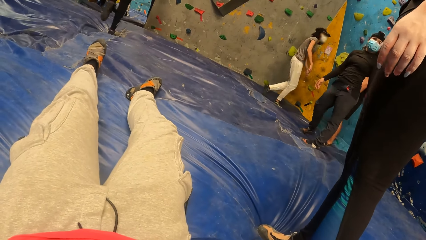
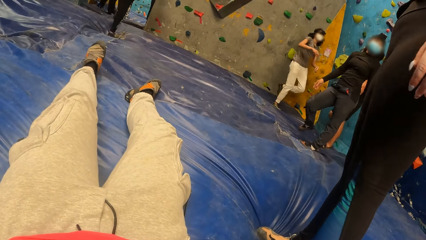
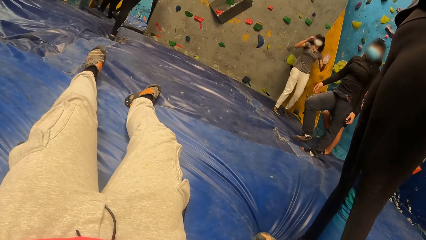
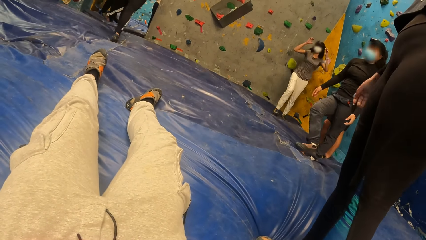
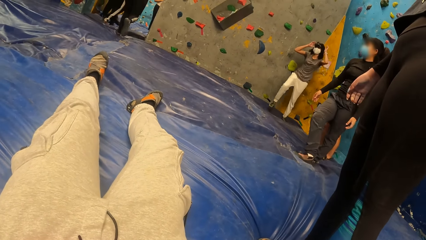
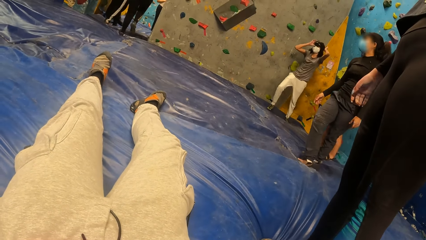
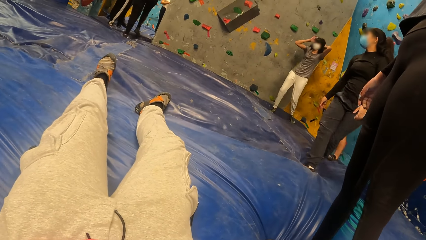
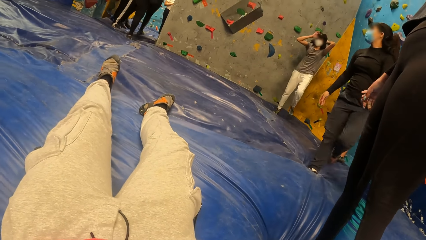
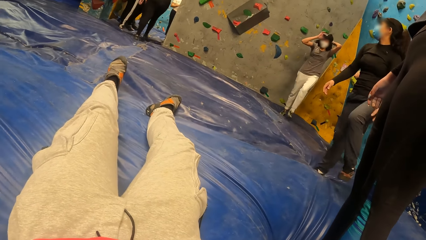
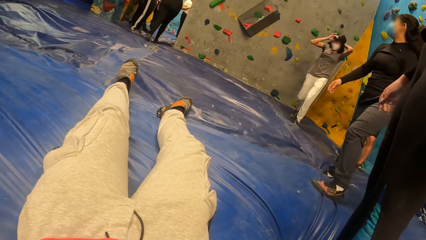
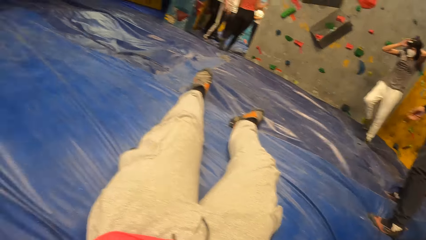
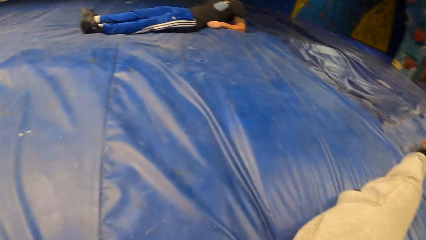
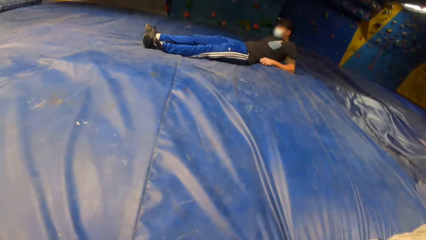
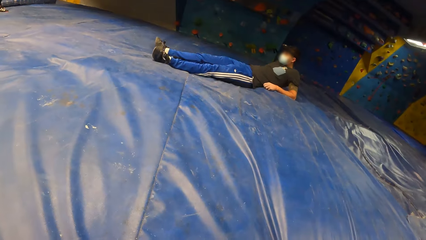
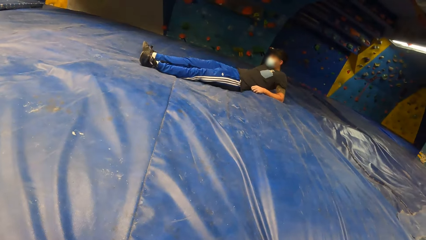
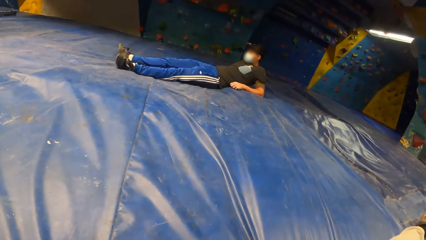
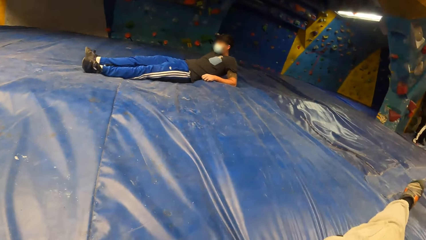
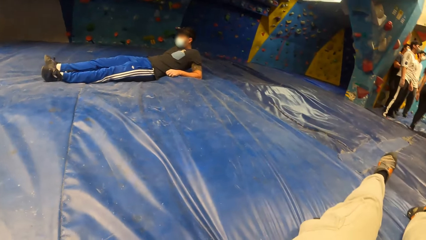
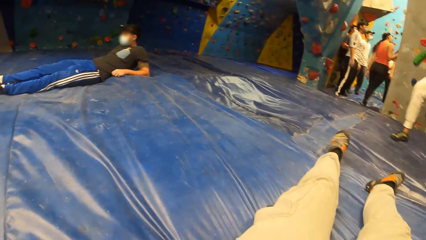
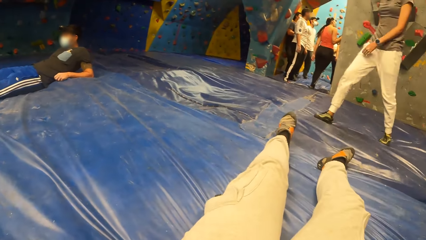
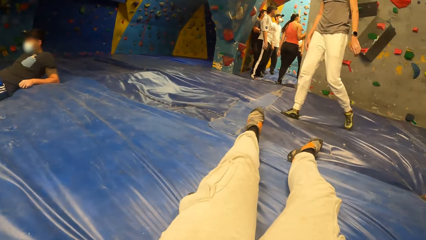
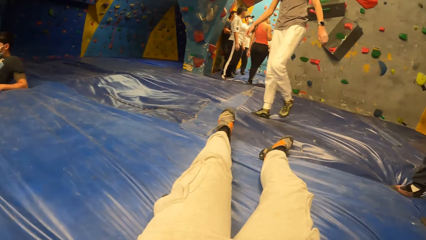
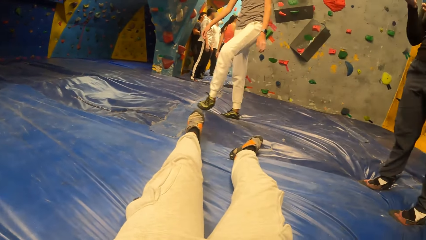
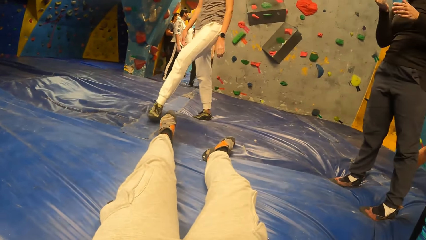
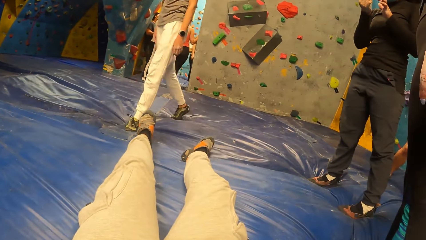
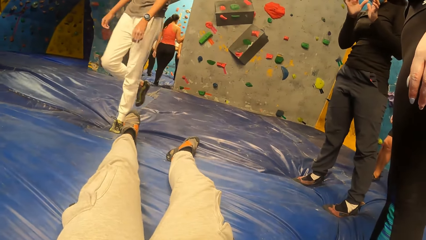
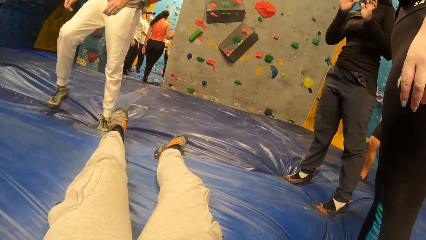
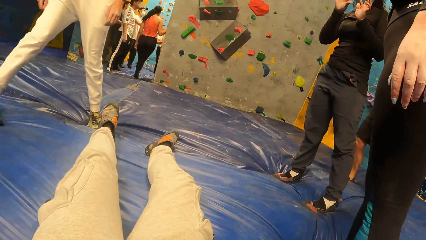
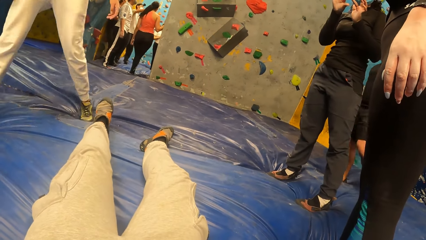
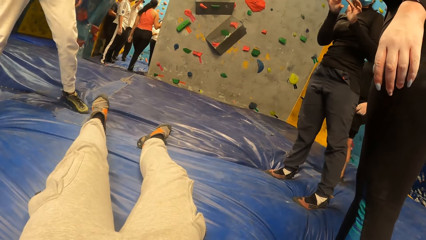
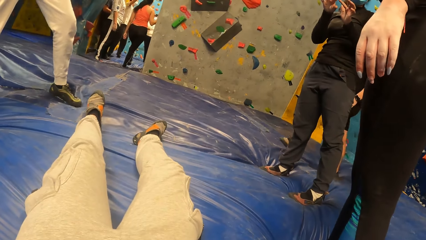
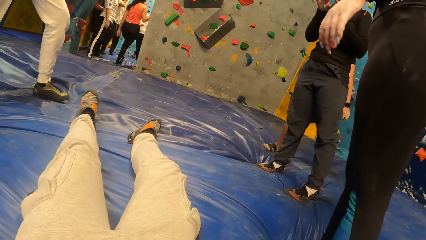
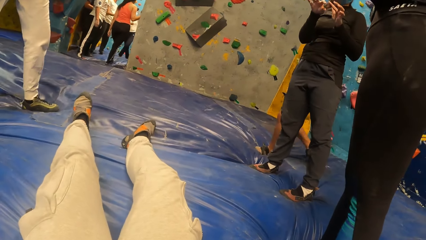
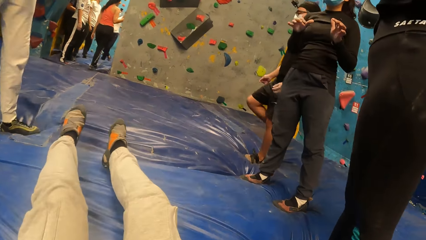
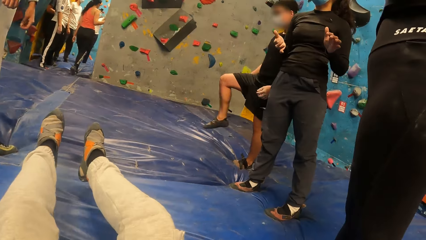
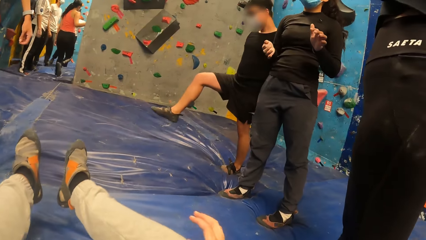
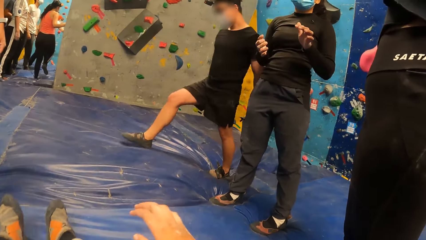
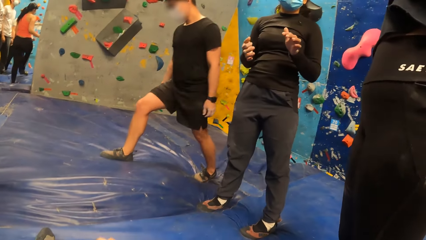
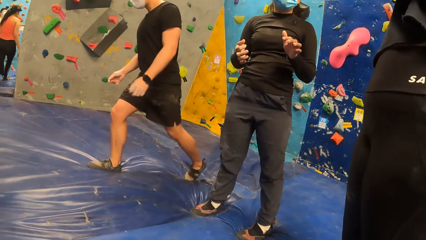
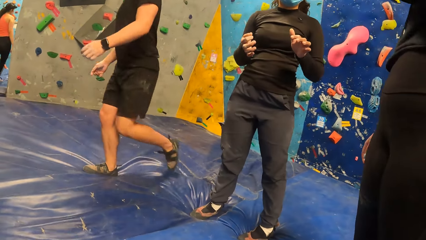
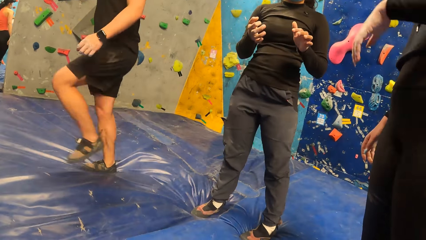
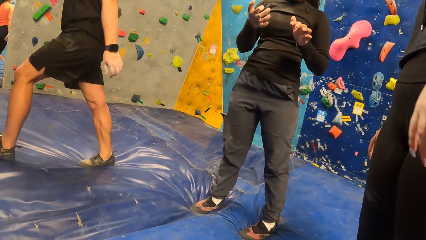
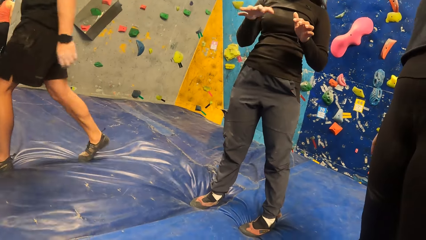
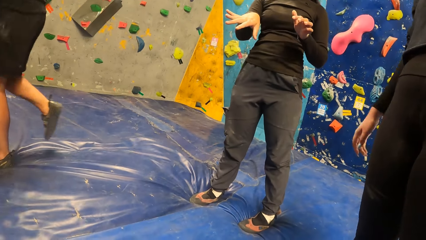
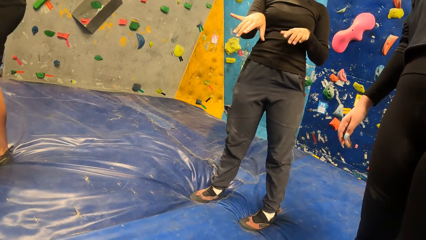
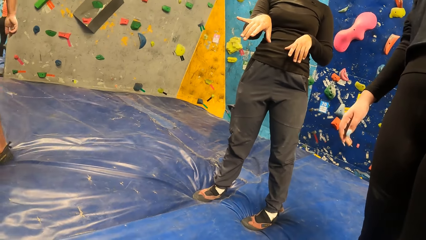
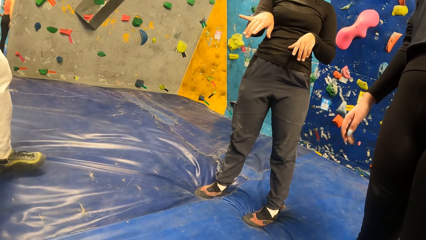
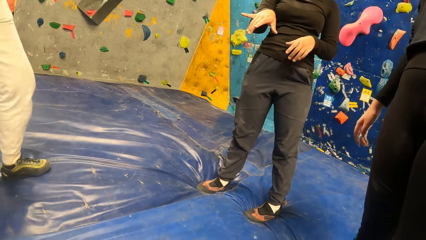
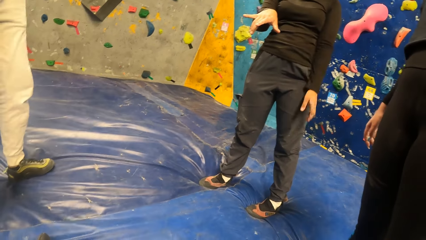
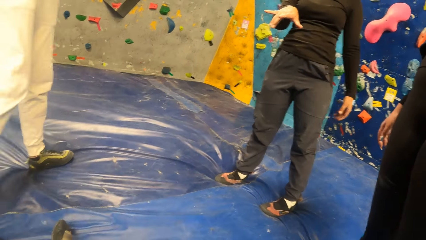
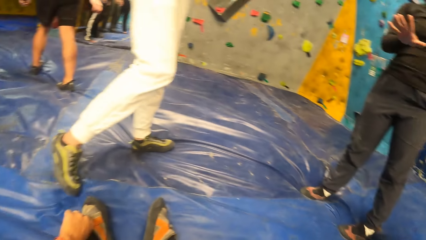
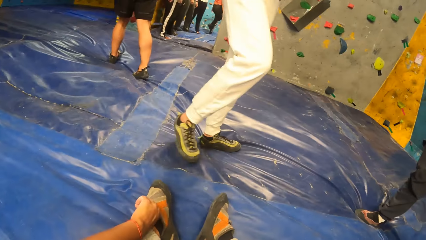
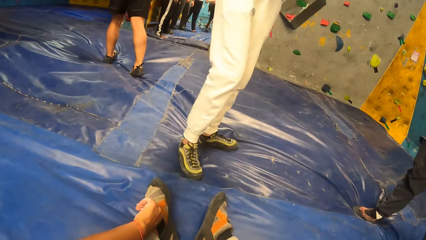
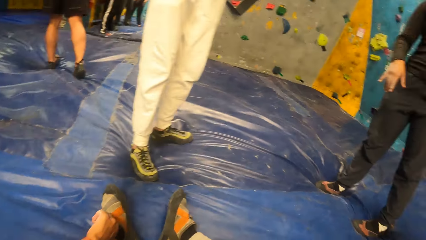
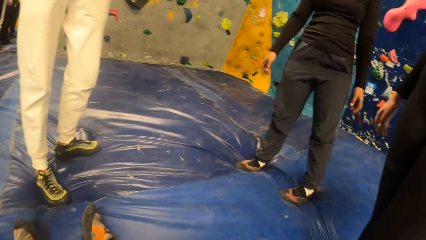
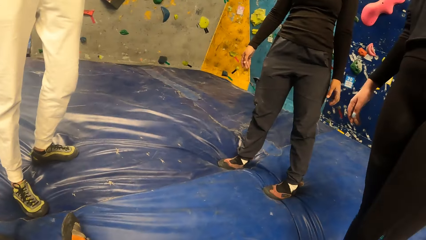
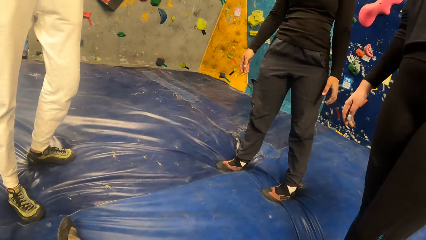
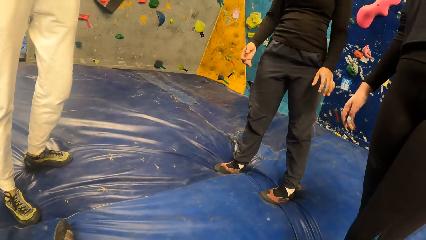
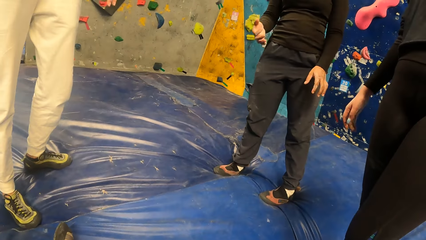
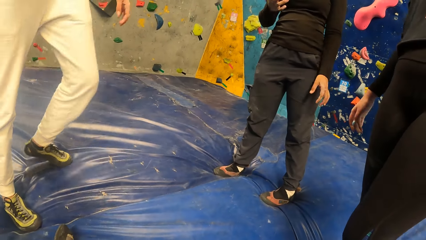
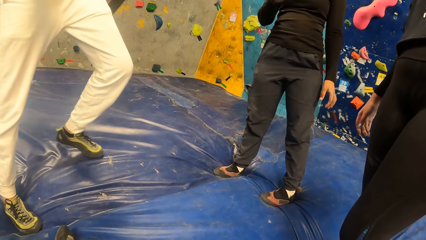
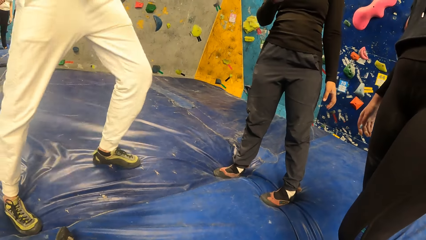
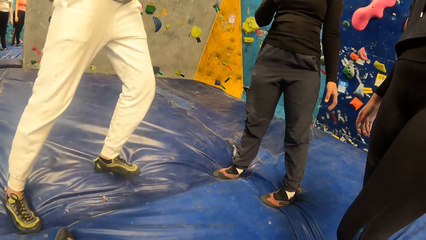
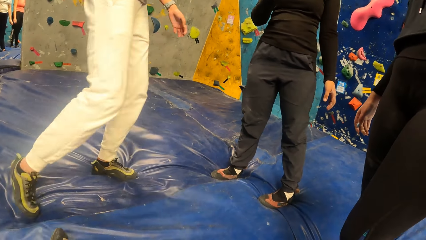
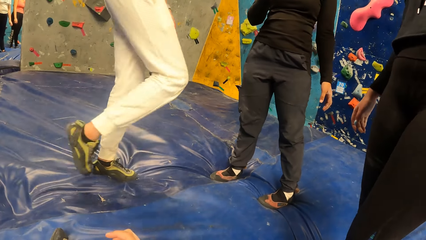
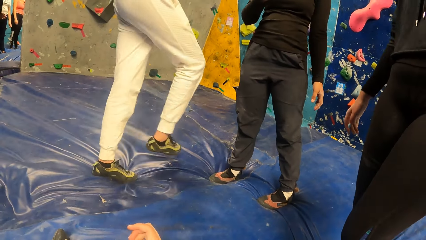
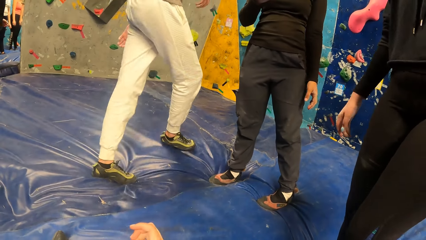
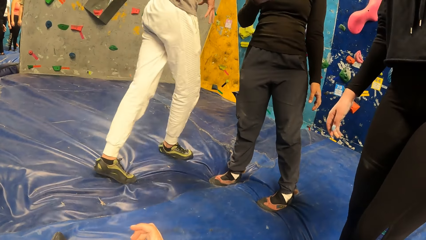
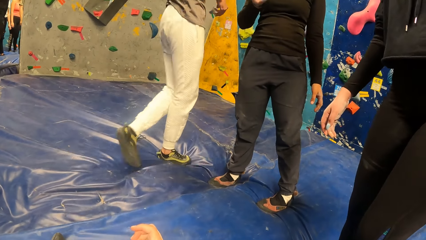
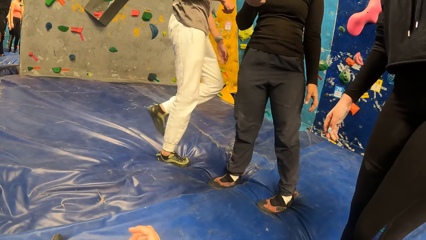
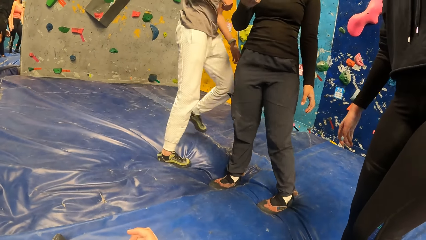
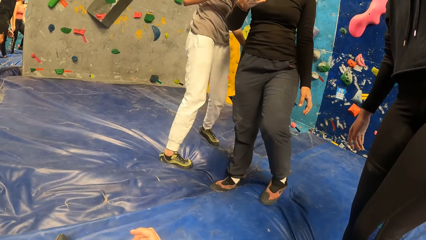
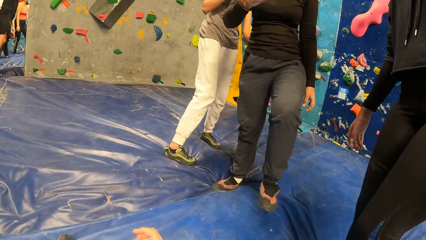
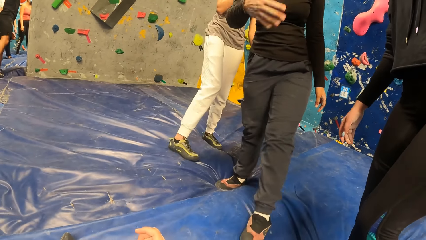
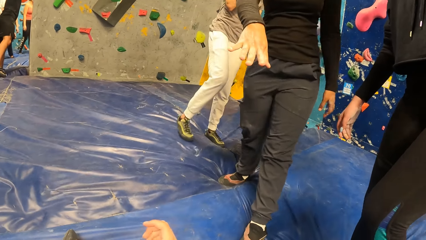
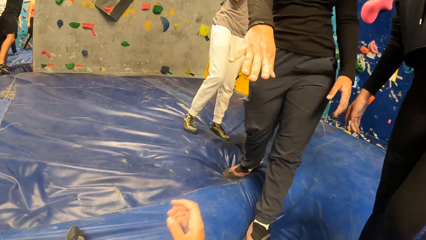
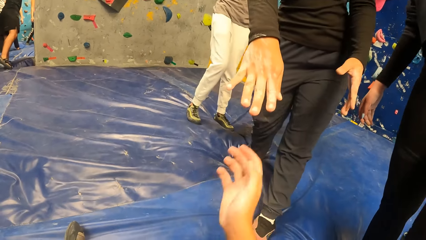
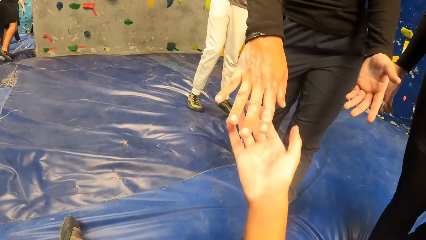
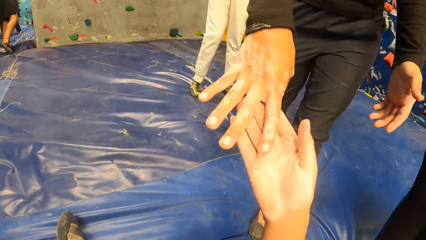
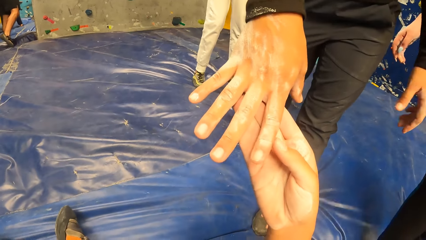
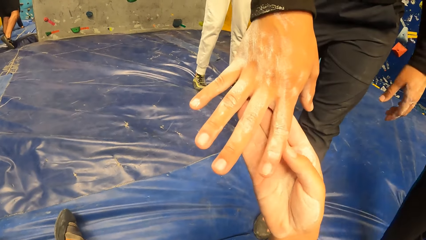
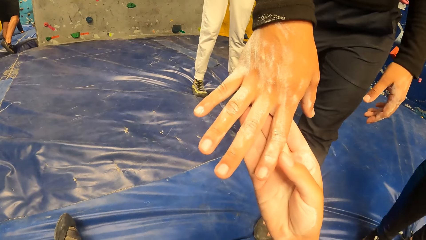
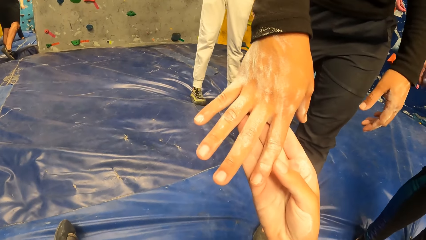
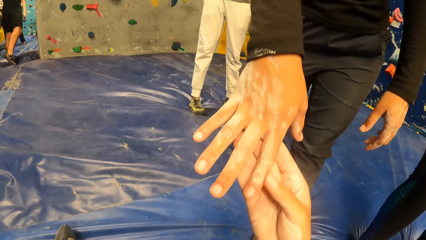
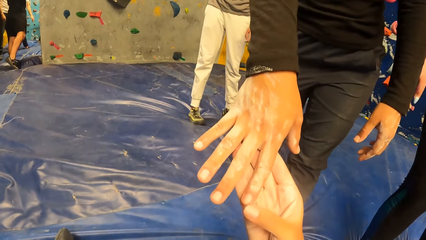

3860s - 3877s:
The camera wearer looks aside and looks forward. She interacts with the woman. She looks around and moves. She moves her hand and lifts her hand up. She holds the woman with her right hand.
